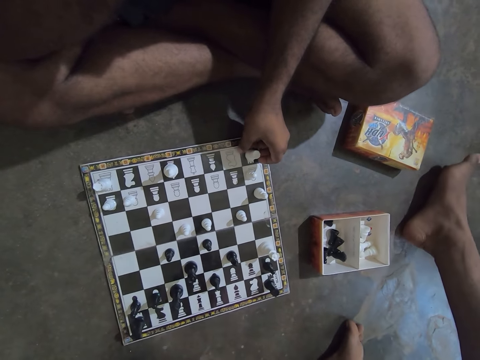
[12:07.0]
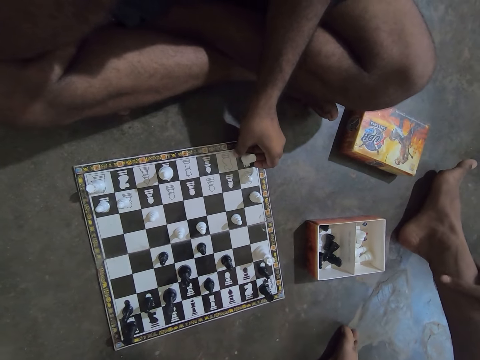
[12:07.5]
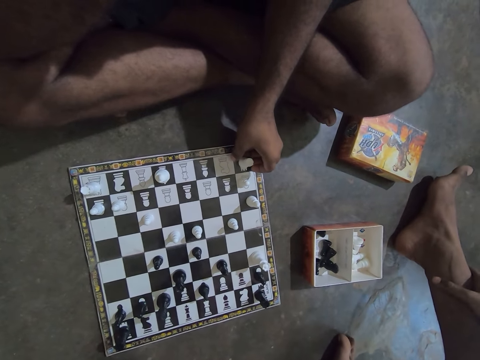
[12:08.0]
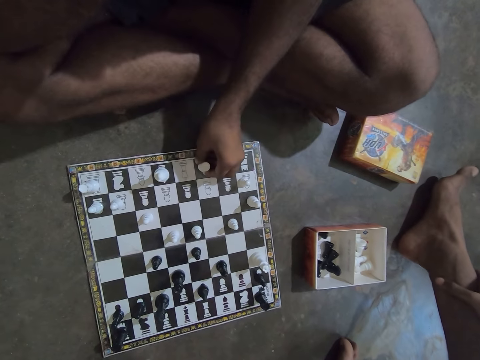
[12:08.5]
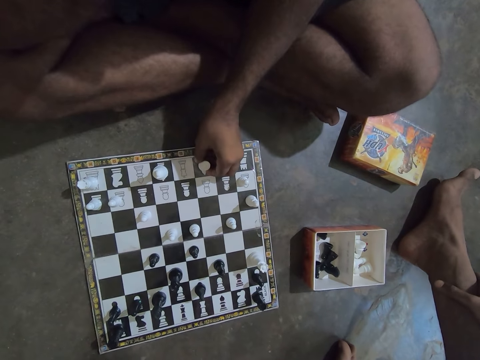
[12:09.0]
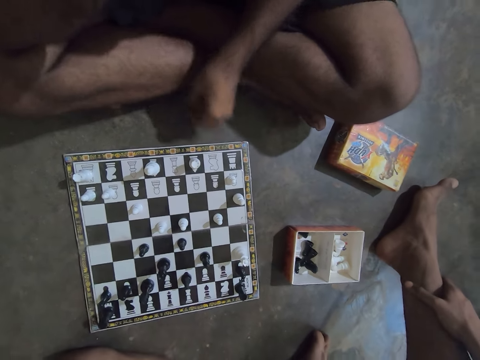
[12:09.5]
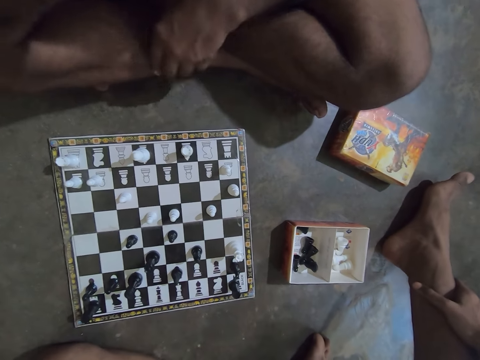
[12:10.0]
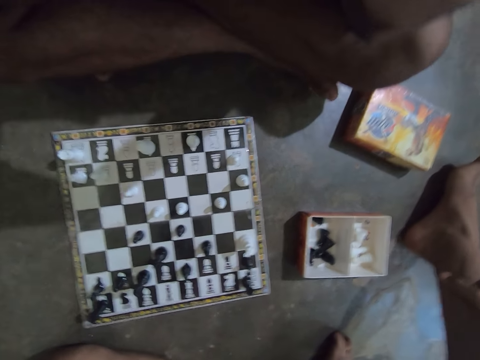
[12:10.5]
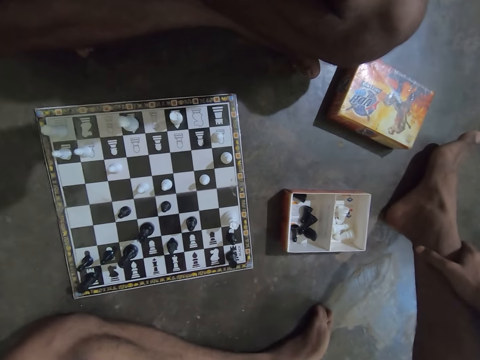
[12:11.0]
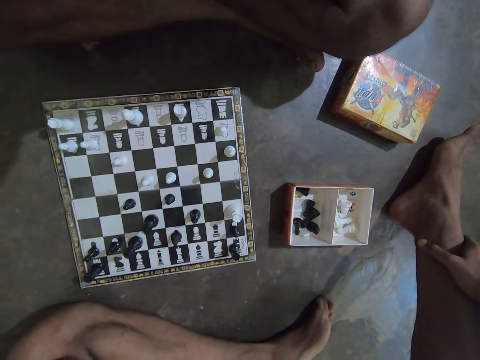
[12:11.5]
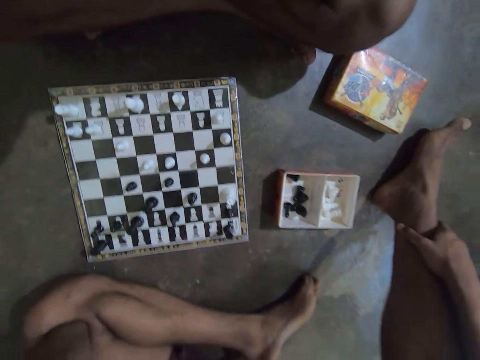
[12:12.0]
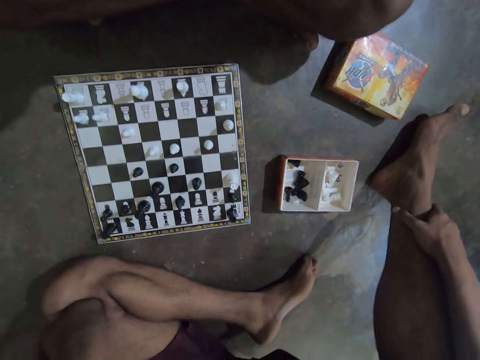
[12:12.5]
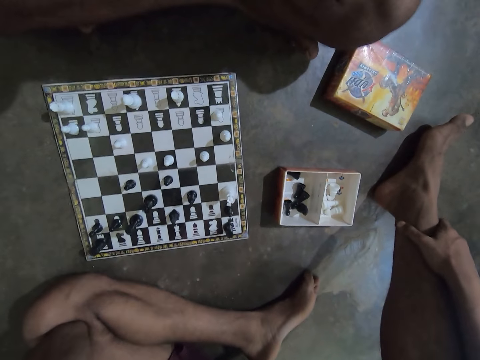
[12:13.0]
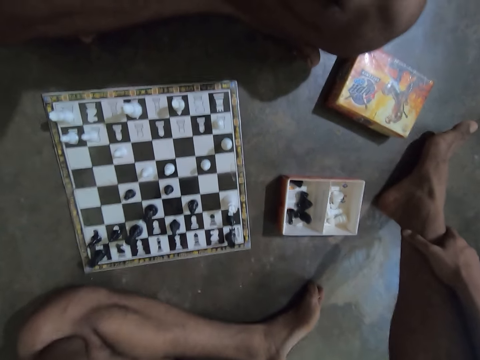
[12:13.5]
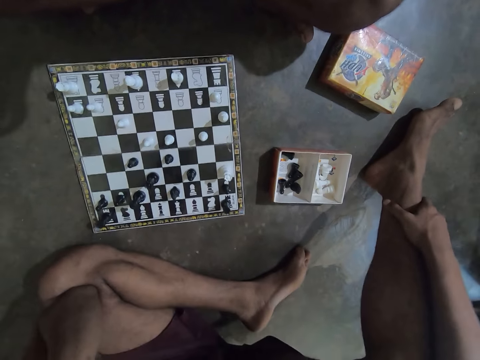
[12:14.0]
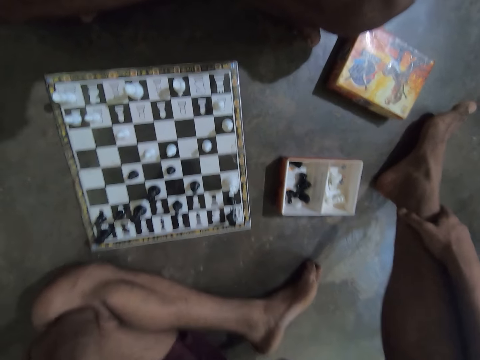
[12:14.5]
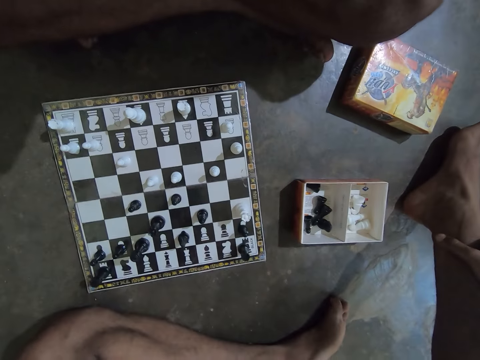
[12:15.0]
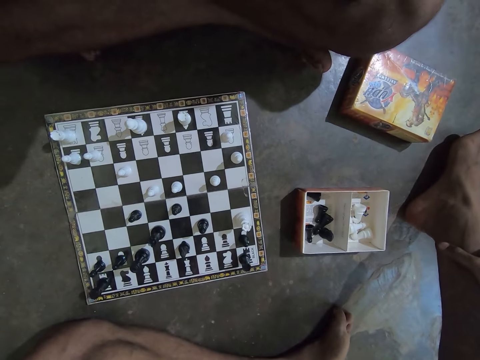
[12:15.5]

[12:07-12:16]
A person holds his leg. A man plays a chess piece on the chessboard with his left hand. The camera wearer places his right hand on his legs. The man holds his leg and raises his hand up.

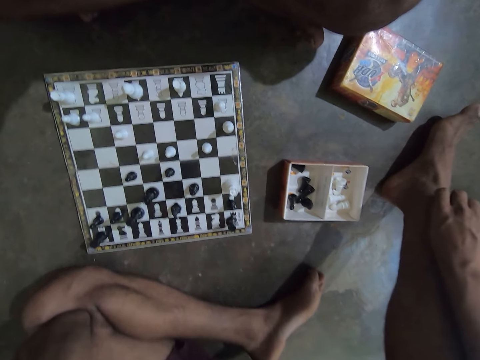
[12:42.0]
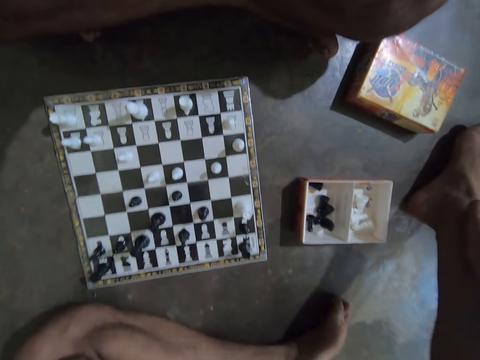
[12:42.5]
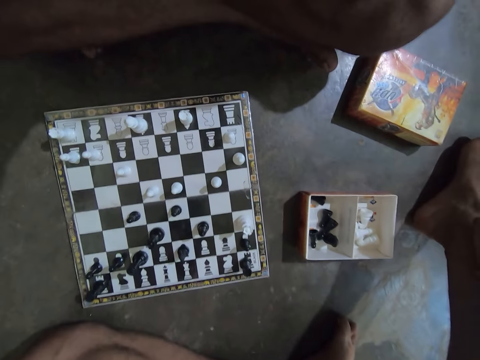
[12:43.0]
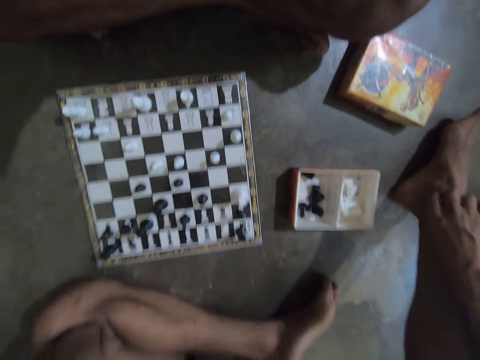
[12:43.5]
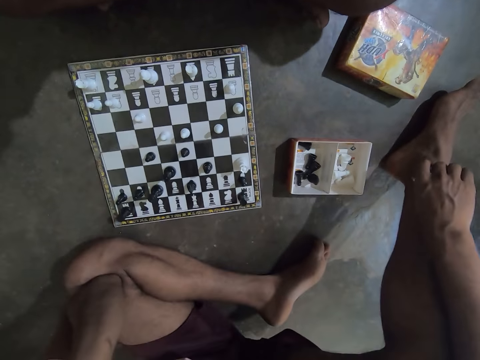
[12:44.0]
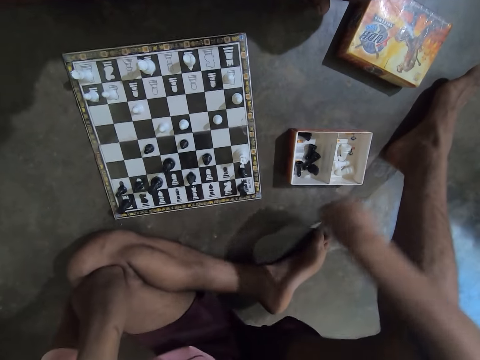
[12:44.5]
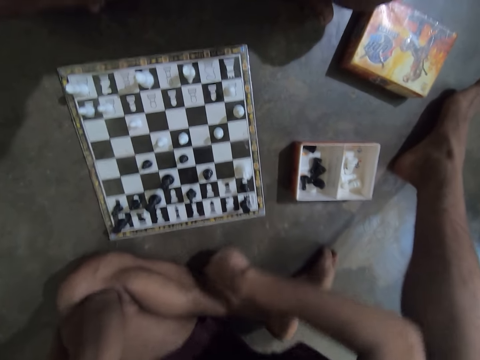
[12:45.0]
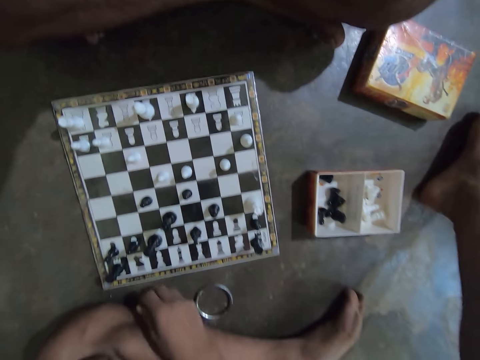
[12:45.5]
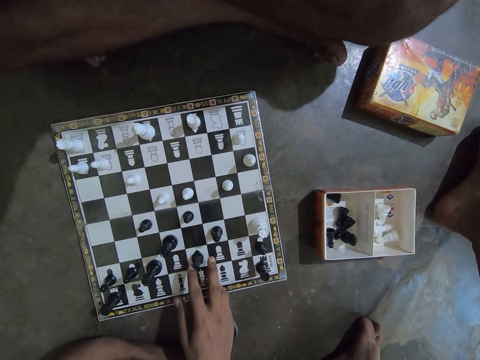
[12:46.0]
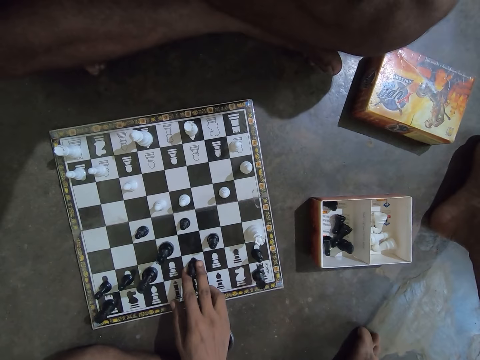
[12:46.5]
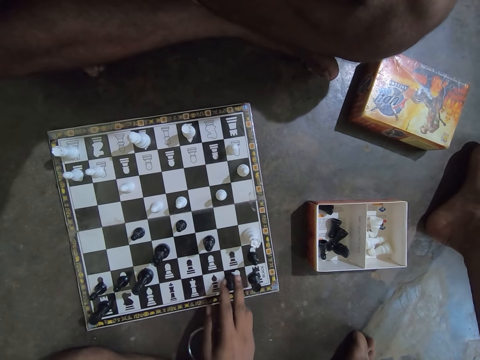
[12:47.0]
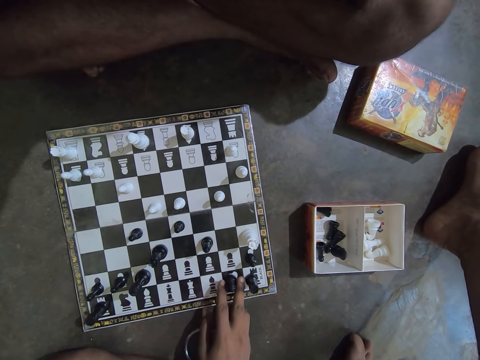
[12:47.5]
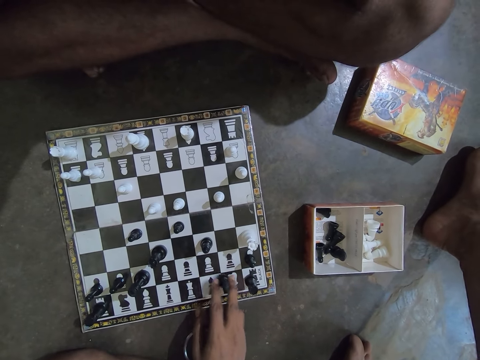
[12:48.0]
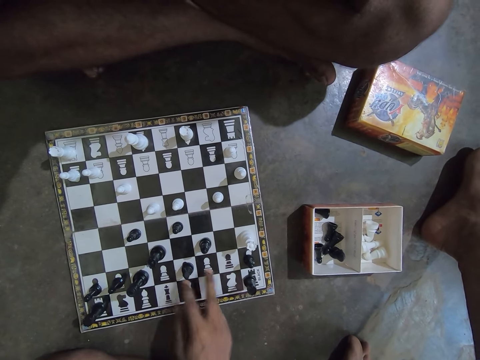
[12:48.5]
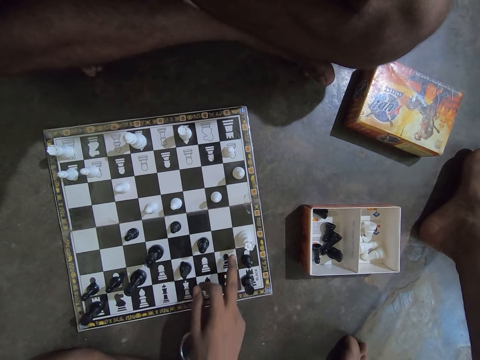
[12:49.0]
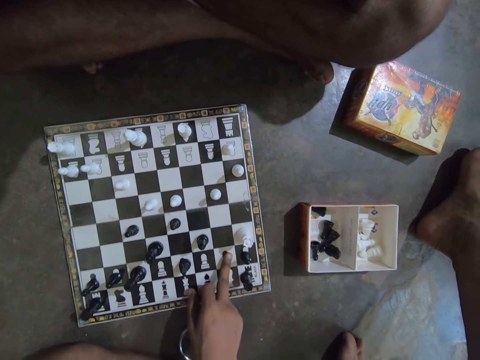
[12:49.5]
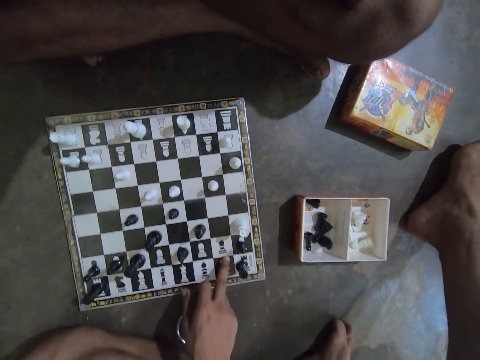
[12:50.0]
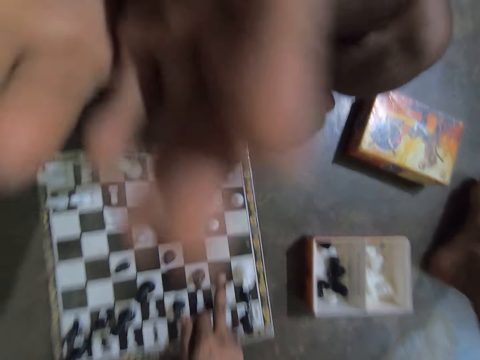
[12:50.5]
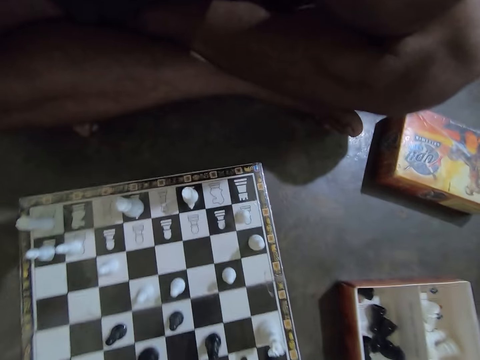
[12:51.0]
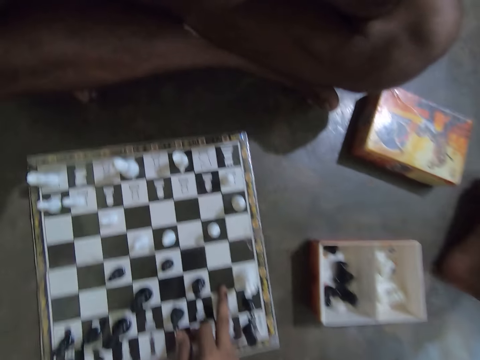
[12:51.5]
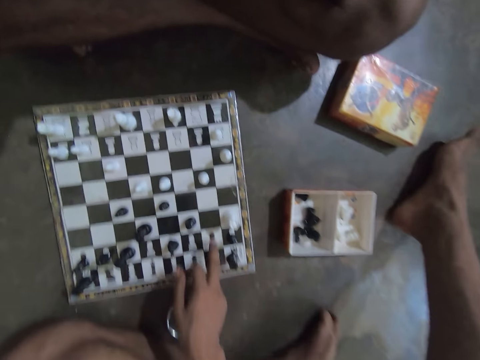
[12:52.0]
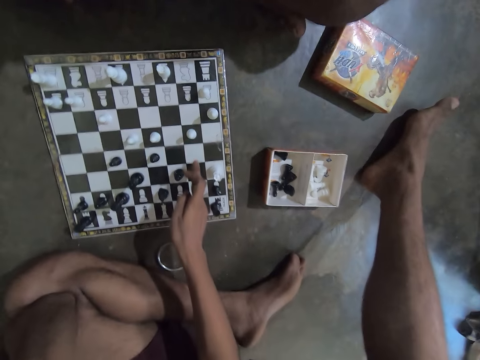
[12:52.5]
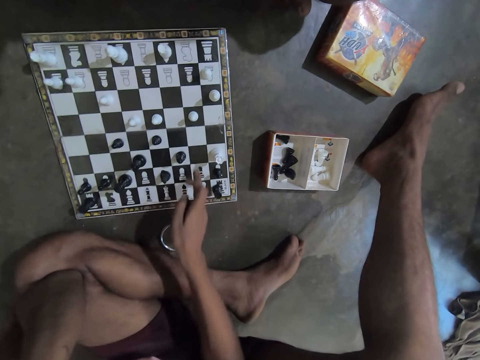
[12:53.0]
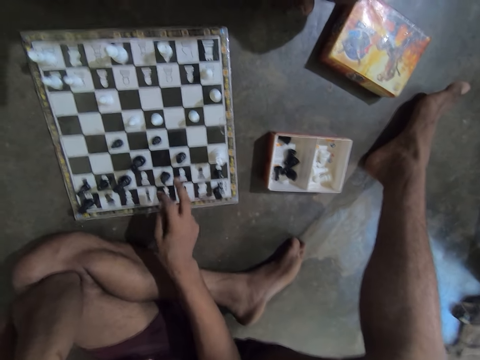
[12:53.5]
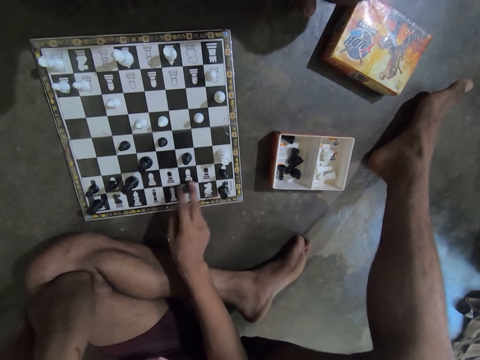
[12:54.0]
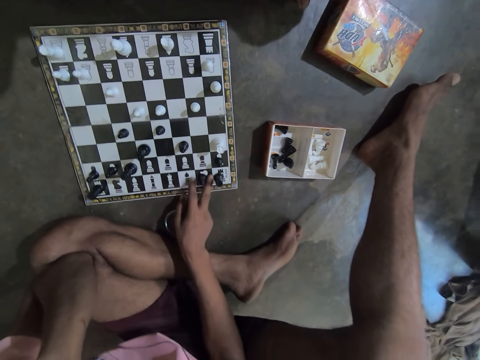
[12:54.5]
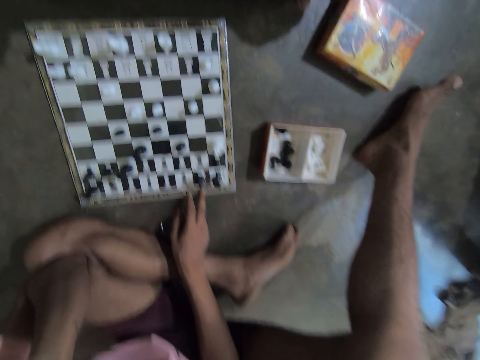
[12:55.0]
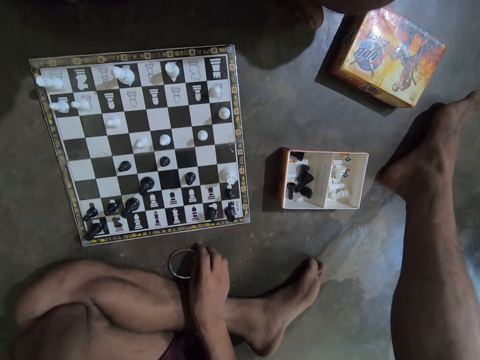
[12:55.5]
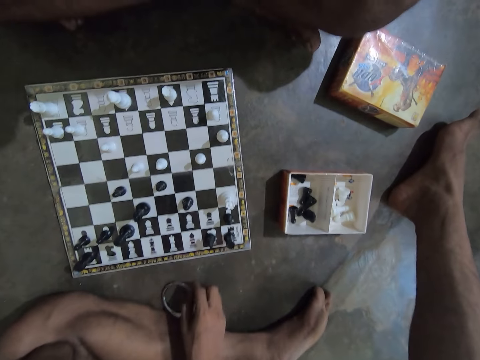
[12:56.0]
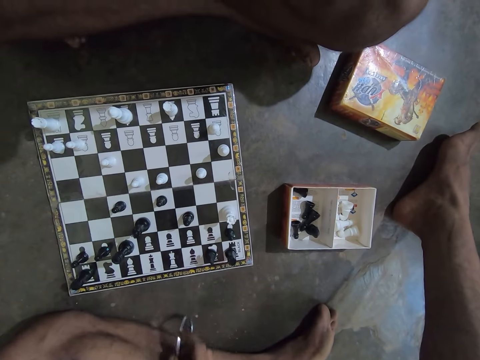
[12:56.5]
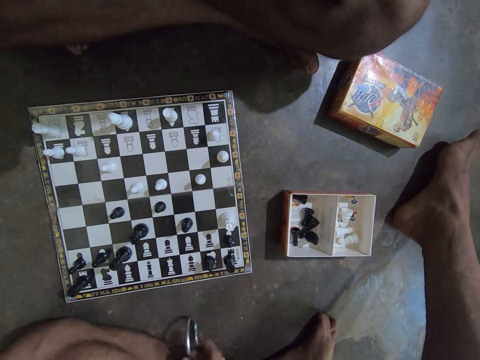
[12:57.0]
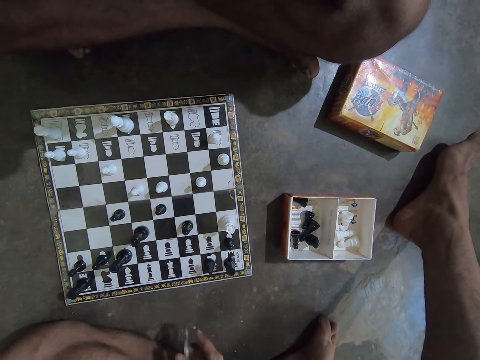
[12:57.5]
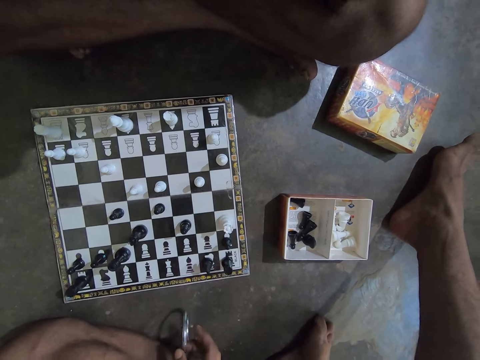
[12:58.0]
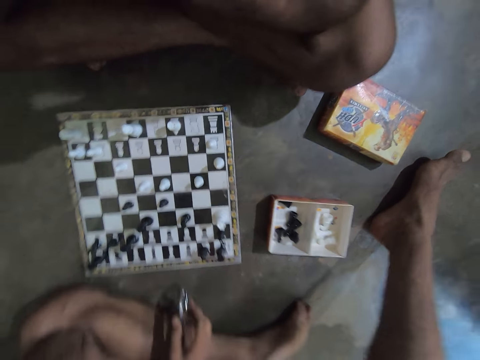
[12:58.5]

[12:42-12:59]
A person drops a bangle on the floor. The camera wearer drops the bangle on the floor. The person moves a bishop on the chessboard. The camera wearer plays a chess piece on the chessboard with his right hand. The person puts his finger on the chessboard. The camera wearer moves his hands. The person moves the bishop on the chessboard. The person taps the bangle on the floor. The camera wearer picks up the bangle from the floor with his right hand and hits the bangle on the floor repeatedly.
